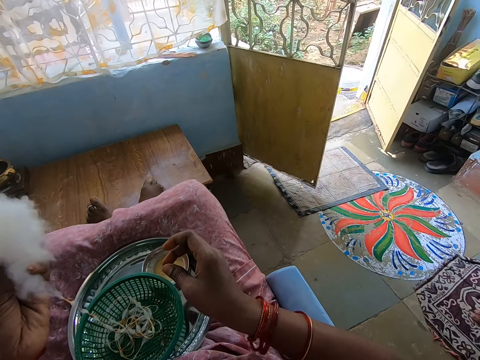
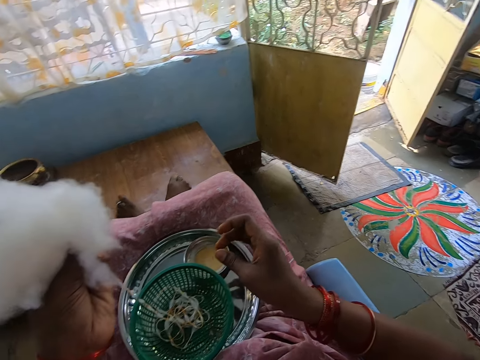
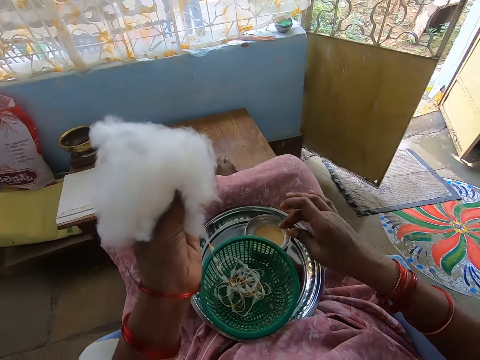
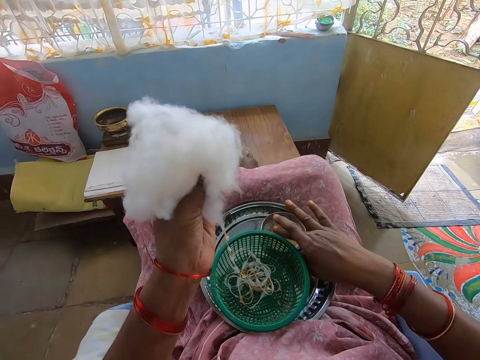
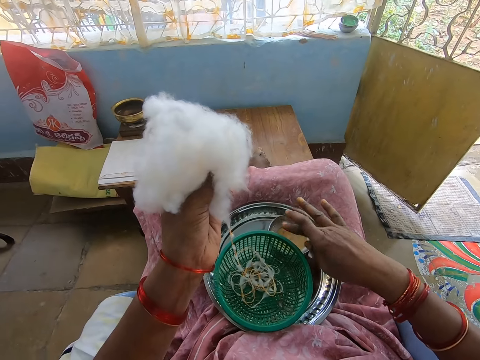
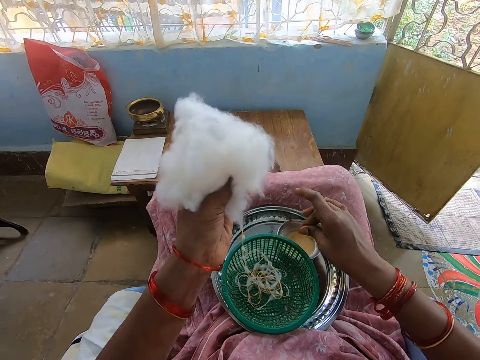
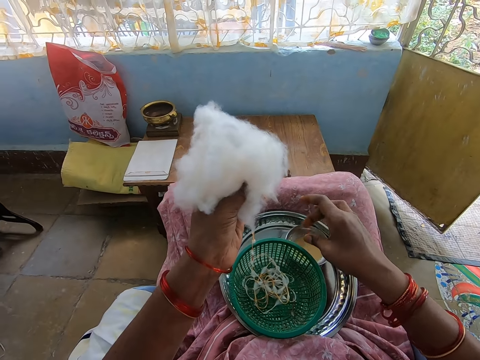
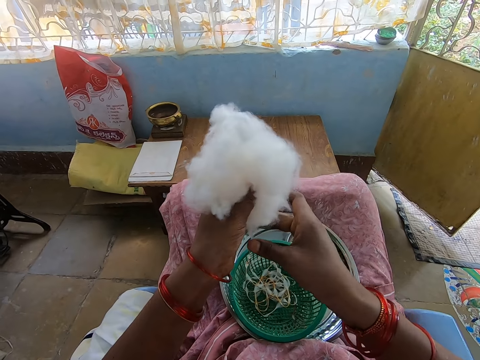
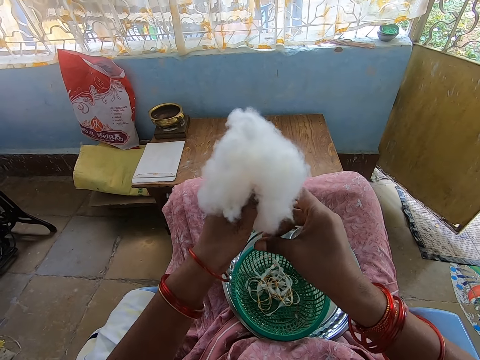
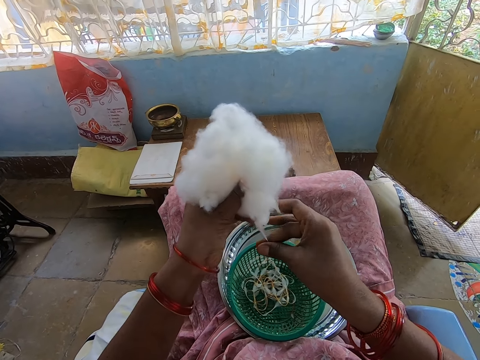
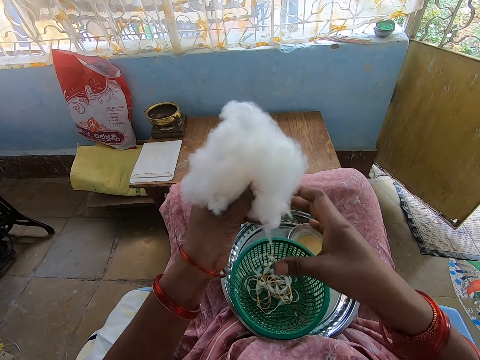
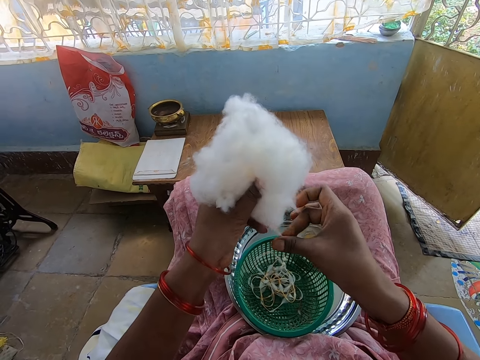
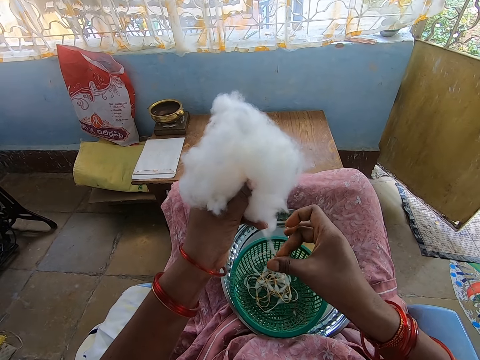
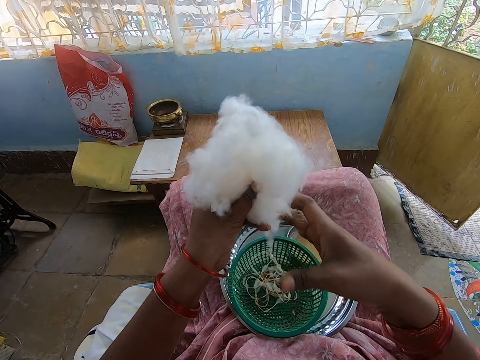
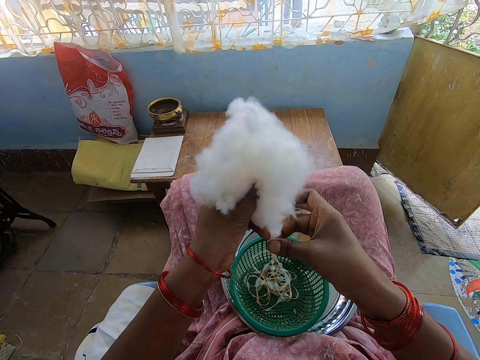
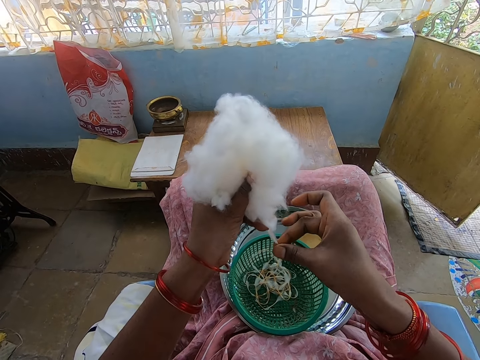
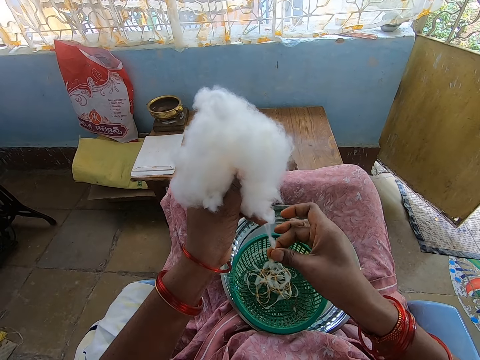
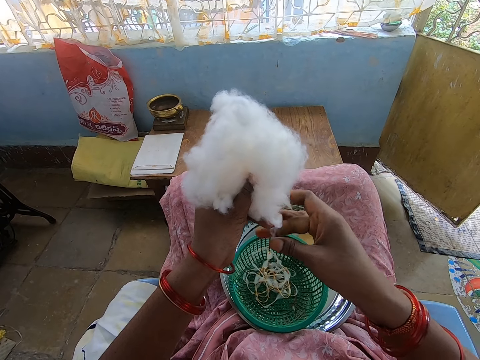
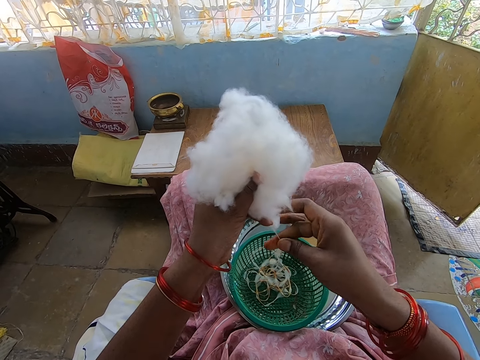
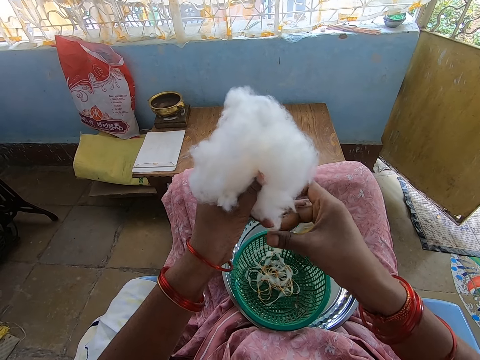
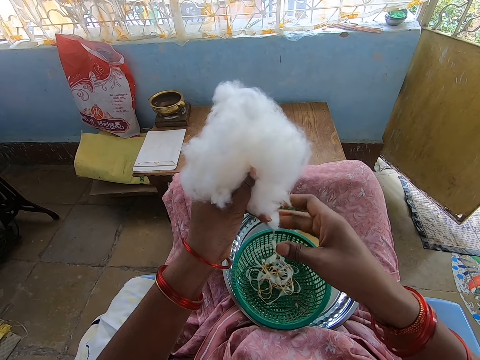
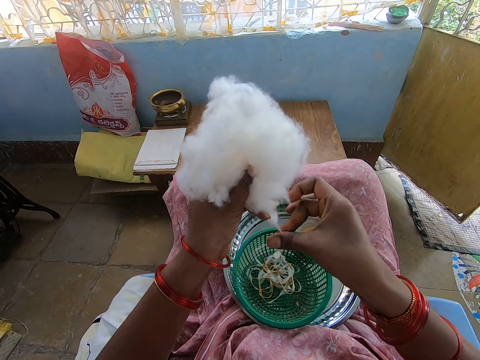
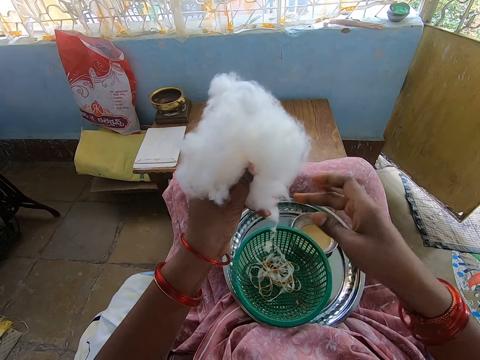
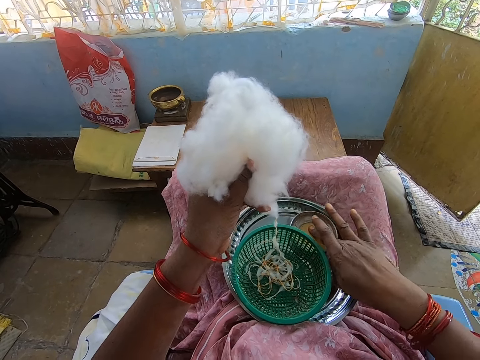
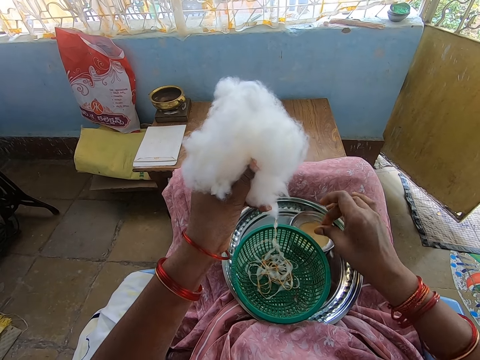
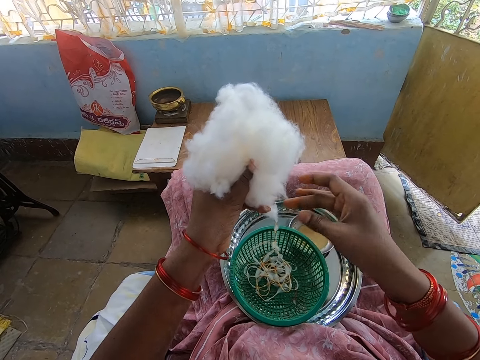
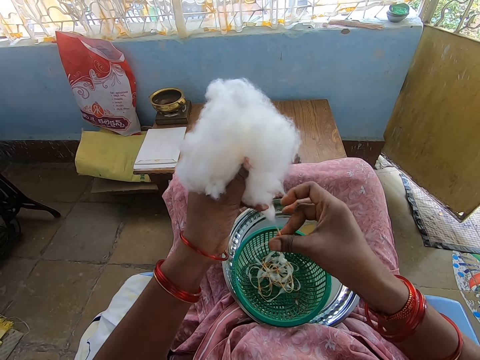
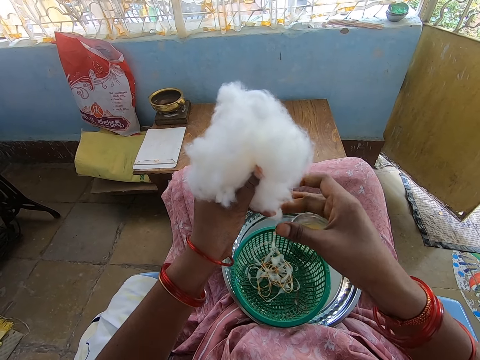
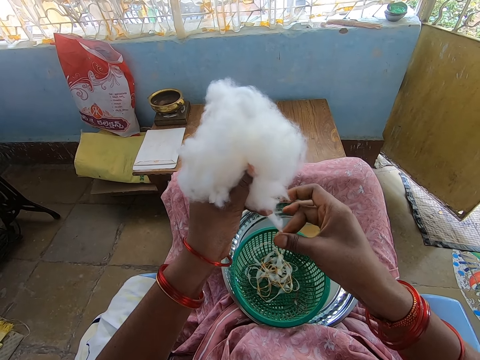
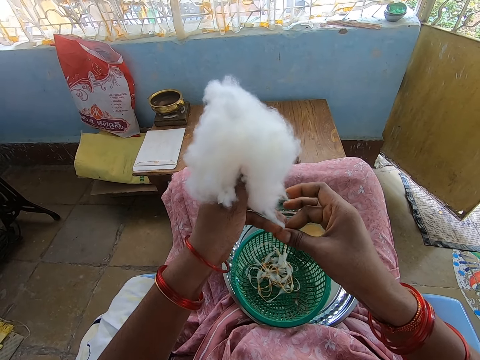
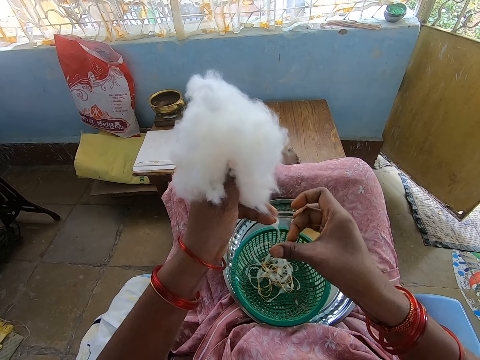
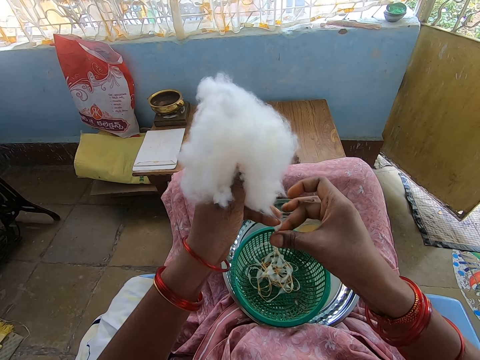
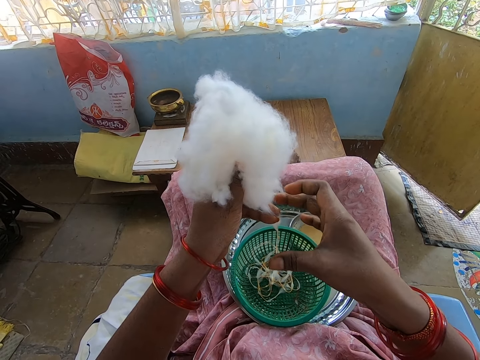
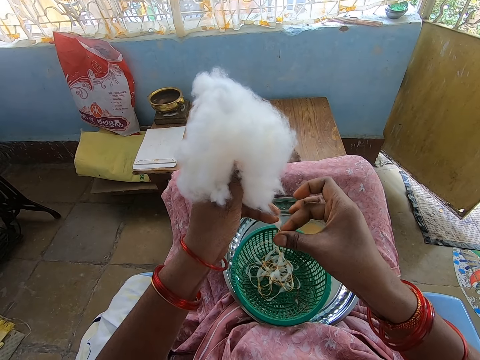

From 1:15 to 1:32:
The camera wearer touches the oil in the container on the tray on her legs with her right hand. She rubs her right fingers together. She rolls the cotton wool in her left hand with her right hand into the basket on the tray on her legs. She touches the oil in the container on the tray on her legs with her right hand. She rubs her right fingers together. She rolls the cotton wool in her left hand with her right hand into the basket on the tray on her legs.

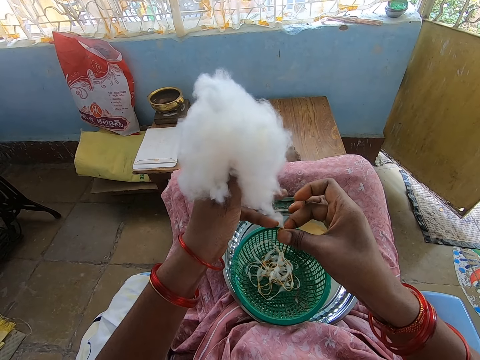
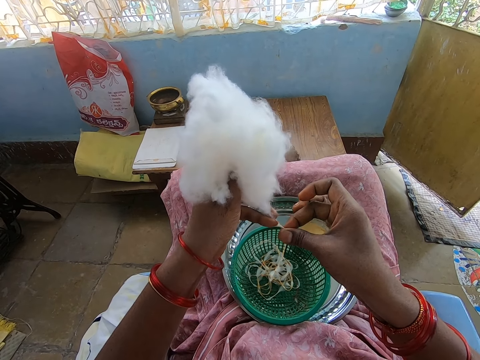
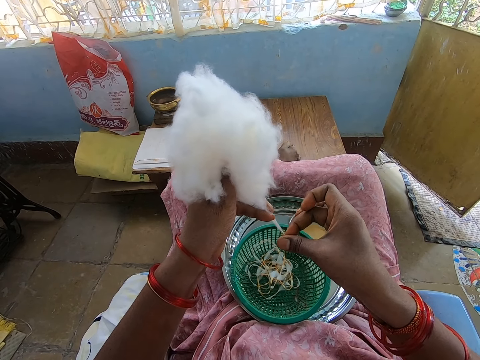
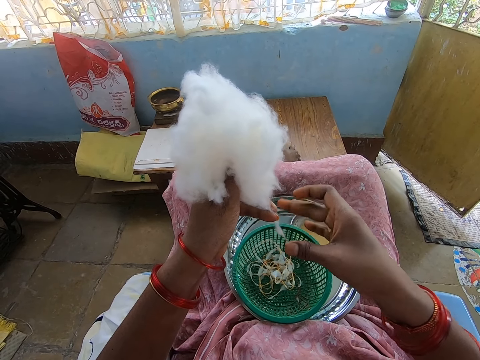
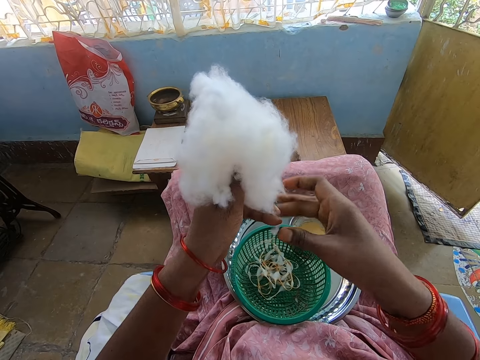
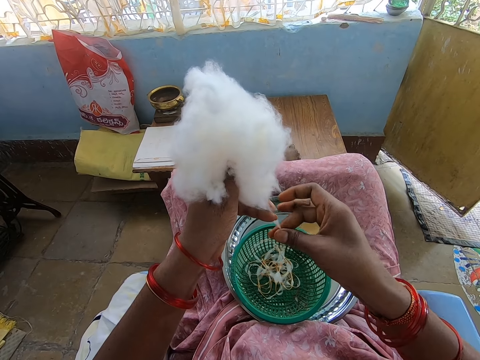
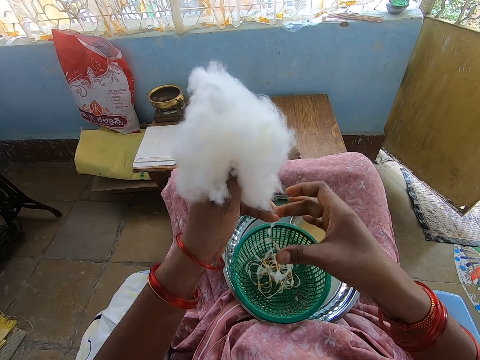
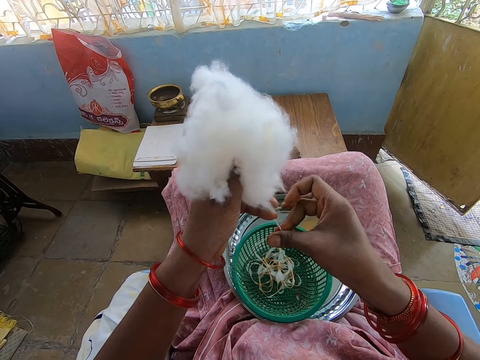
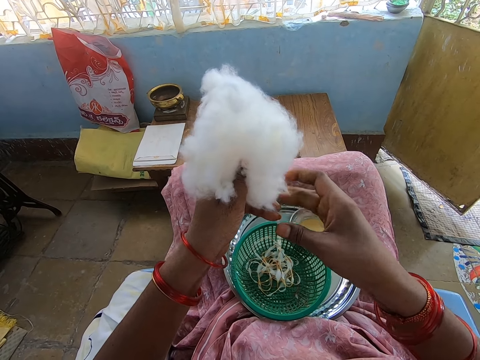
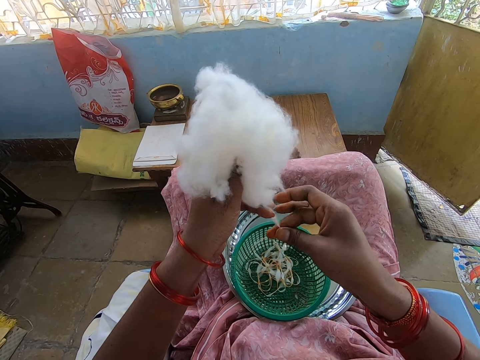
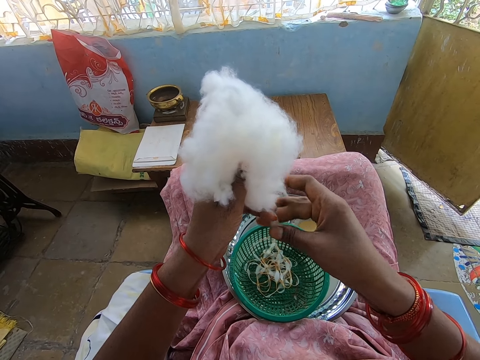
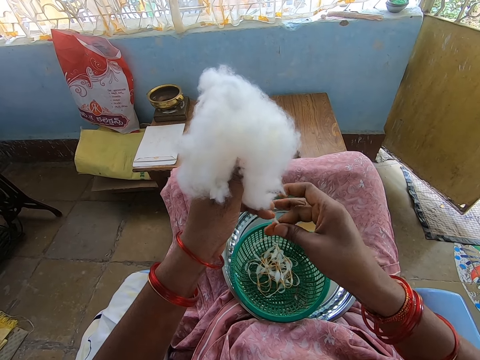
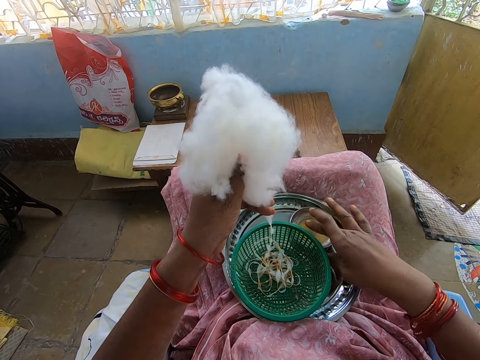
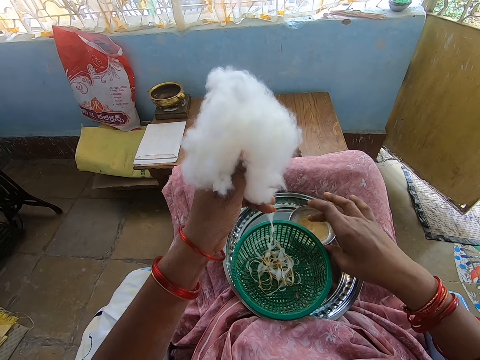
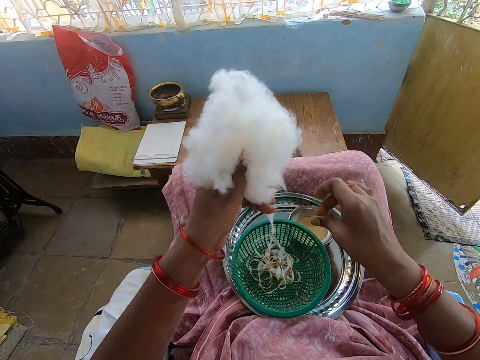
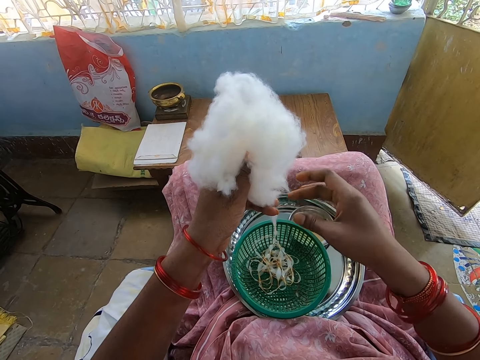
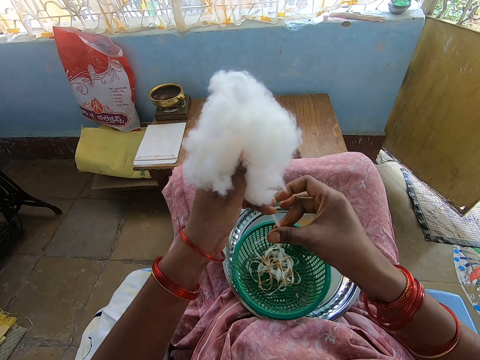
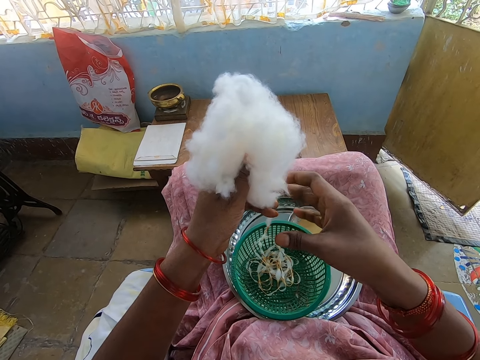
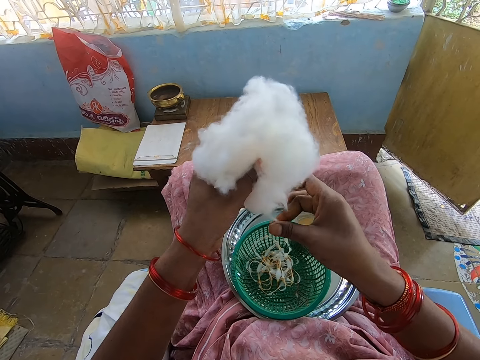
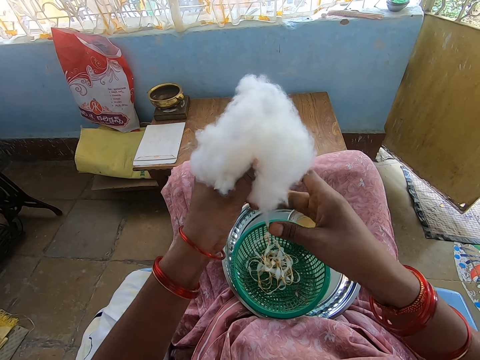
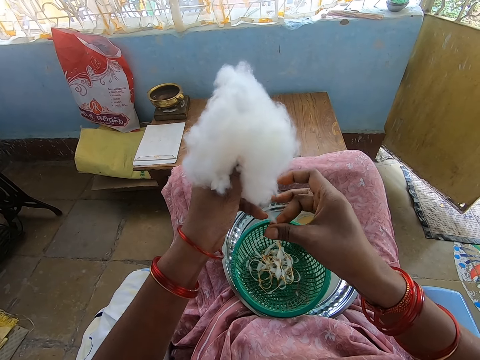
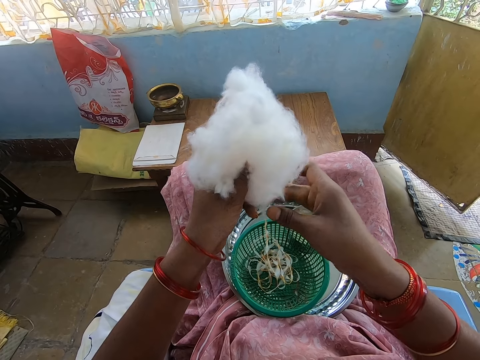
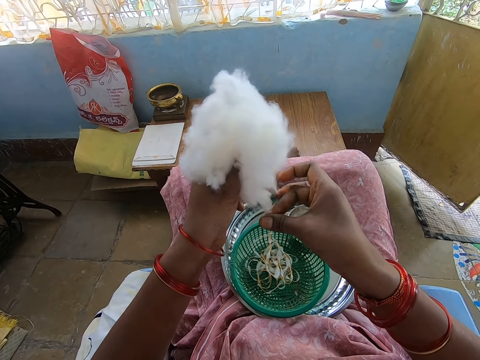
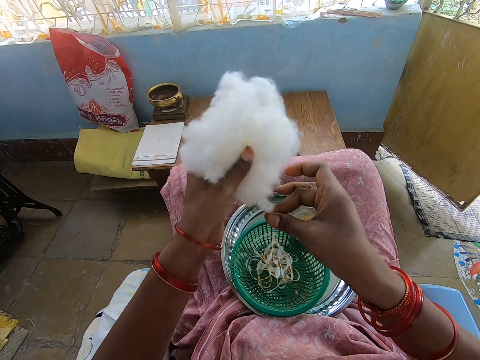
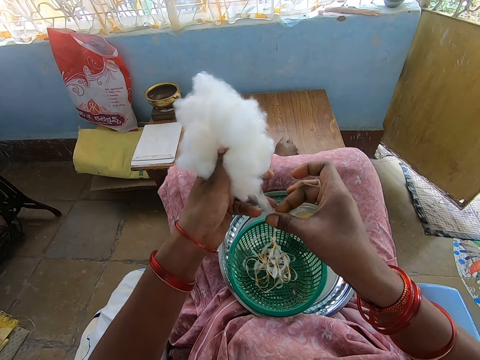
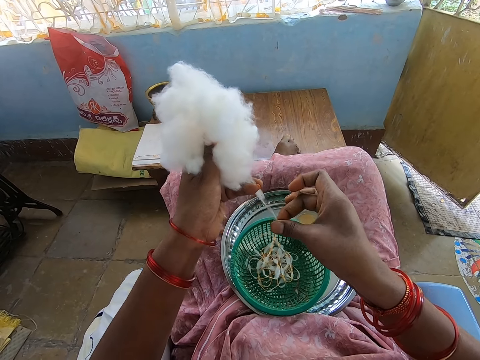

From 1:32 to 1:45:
The camera wearer touches the oil in the container on the tray on her legs with her right hand. She rubs her right fingers together. She rolls the cotton wool in her left hand with her right hand into the basket on the tray on her legs.
